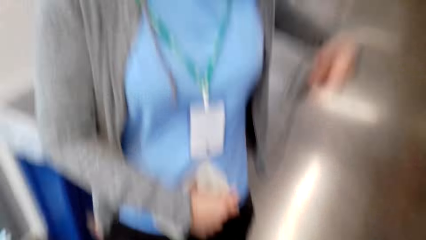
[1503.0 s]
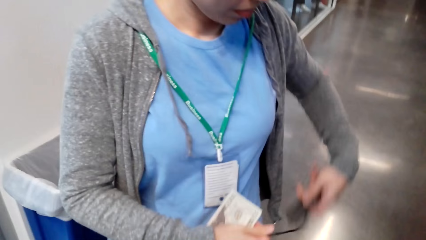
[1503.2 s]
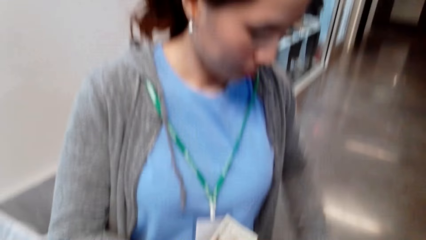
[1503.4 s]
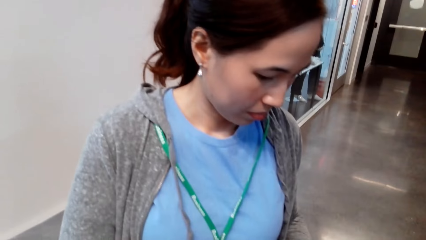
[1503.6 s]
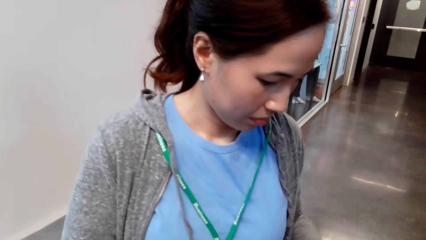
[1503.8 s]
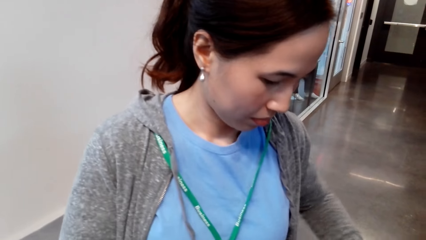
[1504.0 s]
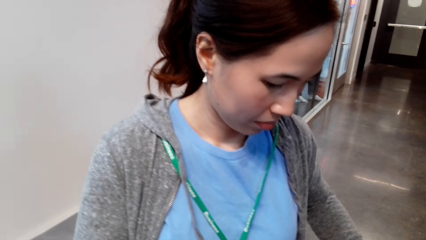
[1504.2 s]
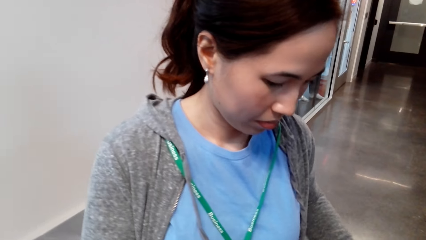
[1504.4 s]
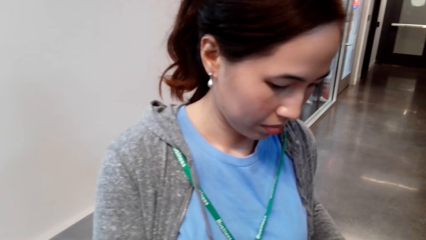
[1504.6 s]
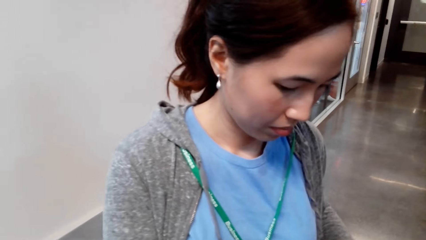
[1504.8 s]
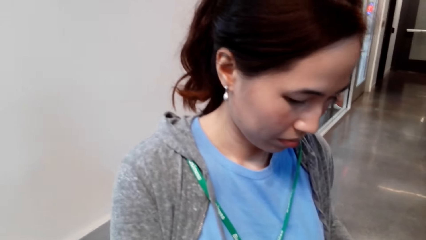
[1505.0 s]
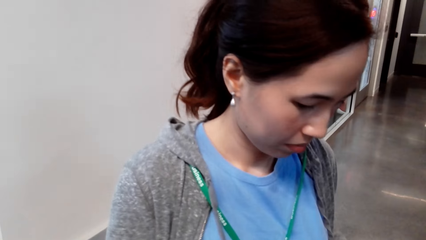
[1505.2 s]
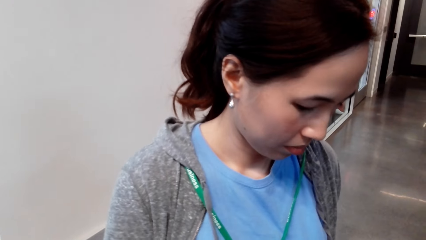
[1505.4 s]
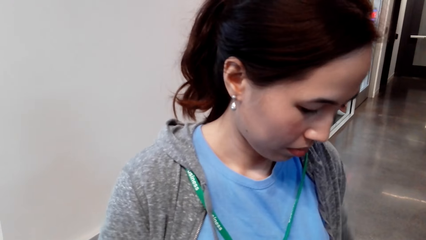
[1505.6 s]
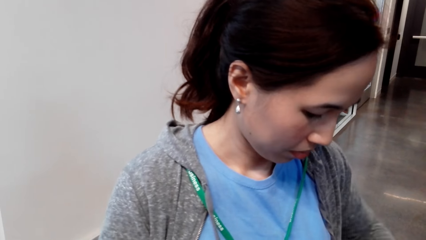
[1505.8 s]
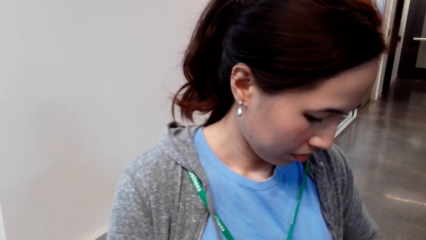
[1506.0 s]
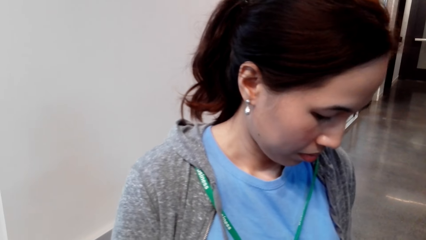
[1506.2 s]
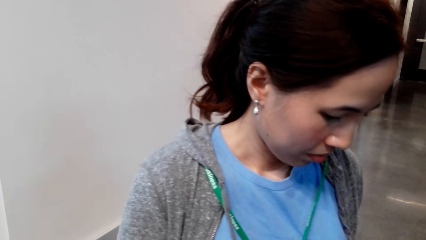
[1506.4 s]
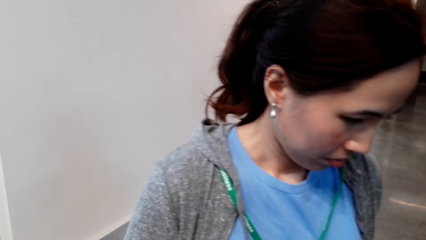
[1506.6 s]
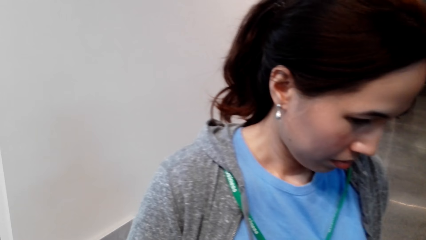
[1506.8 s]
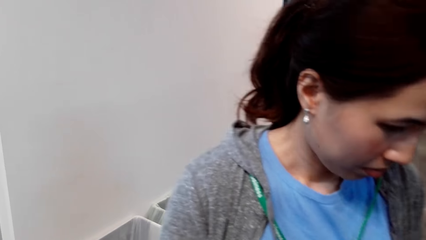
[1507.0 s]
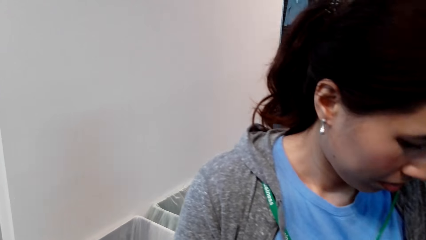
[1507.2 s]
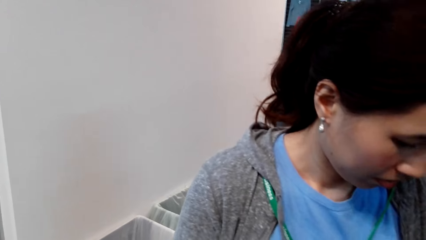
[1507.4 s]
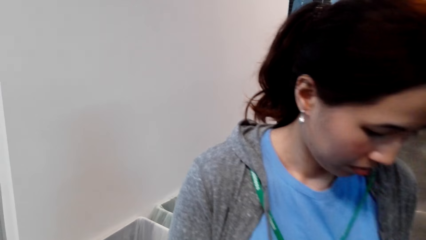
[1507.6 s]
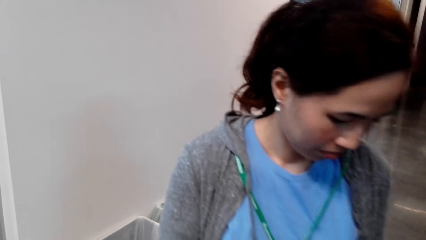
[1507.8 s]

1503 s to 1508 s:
The camera wearer looks at a woman.
